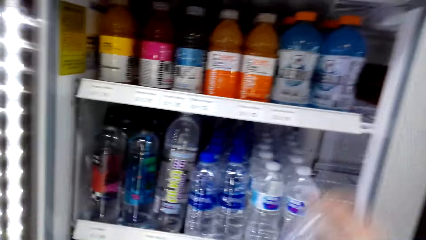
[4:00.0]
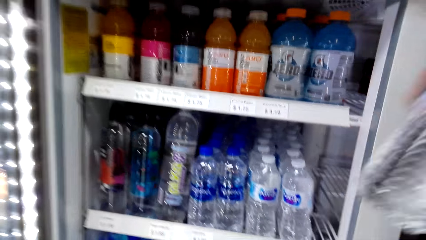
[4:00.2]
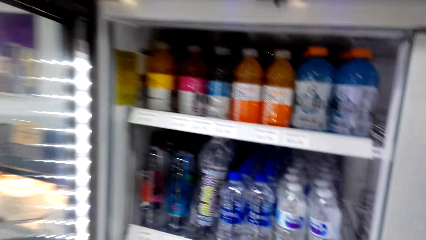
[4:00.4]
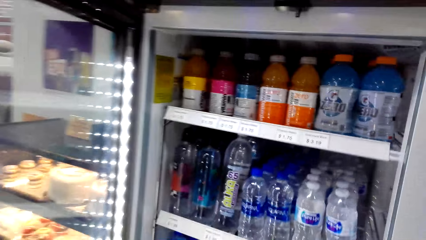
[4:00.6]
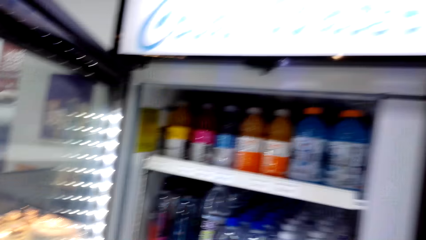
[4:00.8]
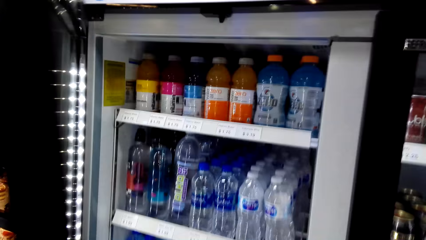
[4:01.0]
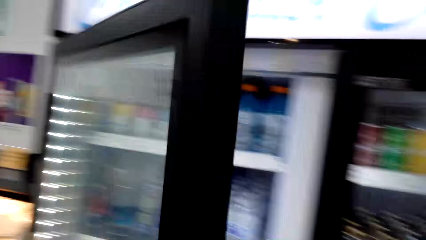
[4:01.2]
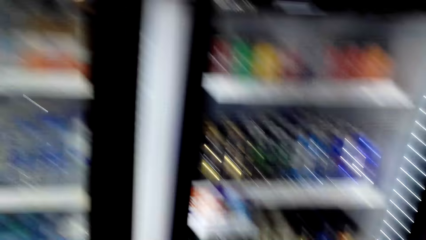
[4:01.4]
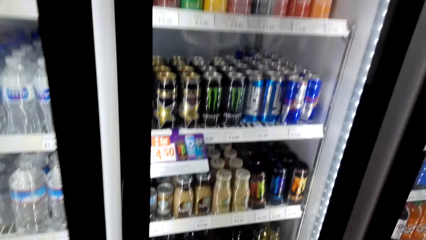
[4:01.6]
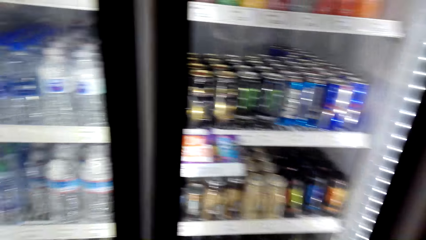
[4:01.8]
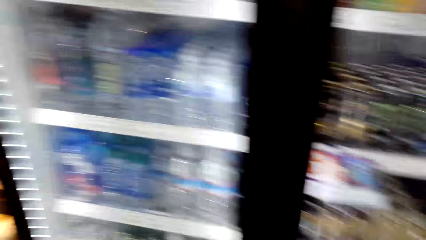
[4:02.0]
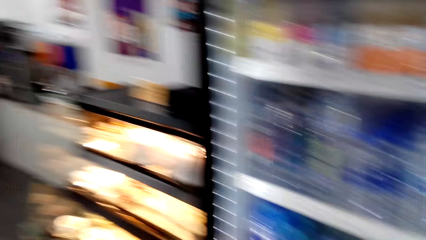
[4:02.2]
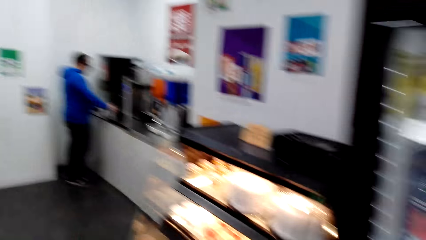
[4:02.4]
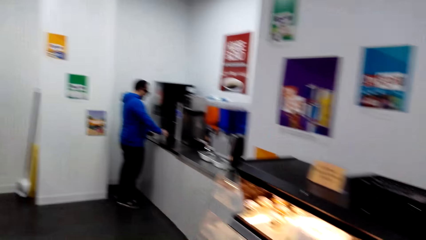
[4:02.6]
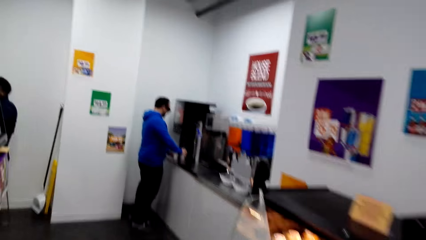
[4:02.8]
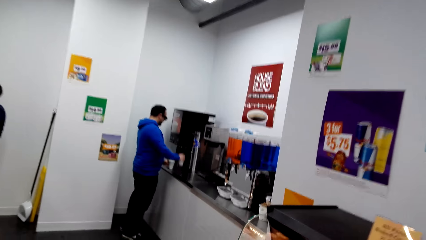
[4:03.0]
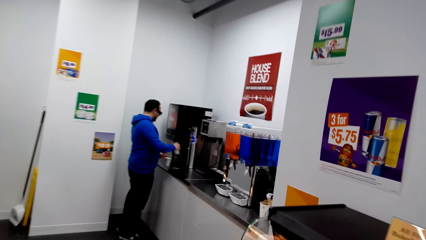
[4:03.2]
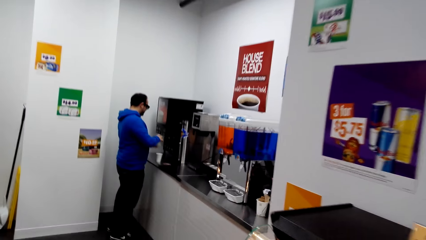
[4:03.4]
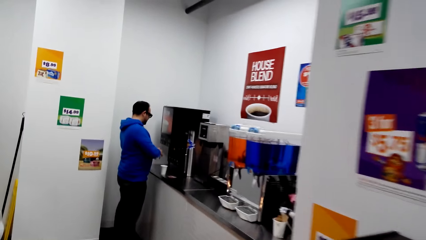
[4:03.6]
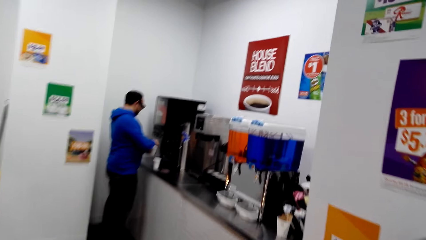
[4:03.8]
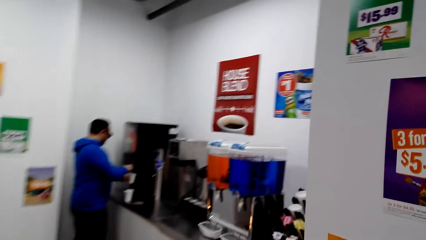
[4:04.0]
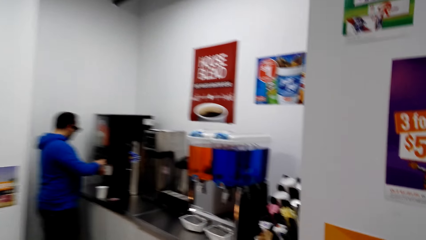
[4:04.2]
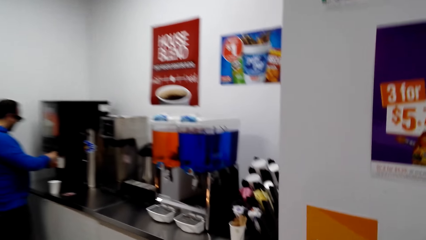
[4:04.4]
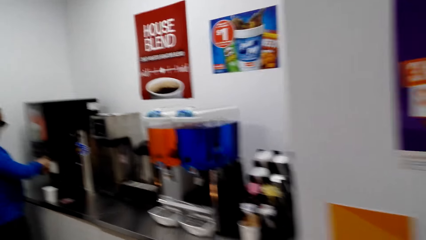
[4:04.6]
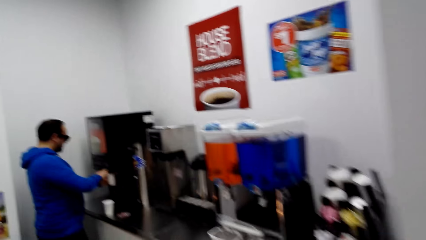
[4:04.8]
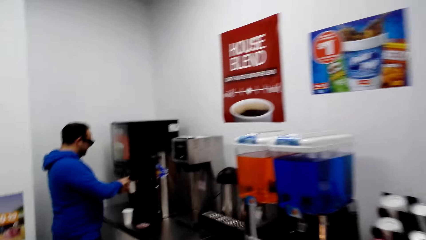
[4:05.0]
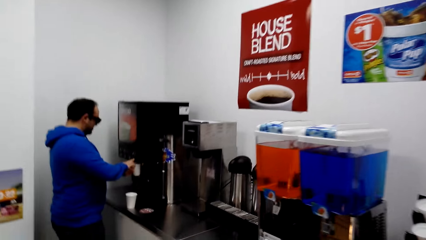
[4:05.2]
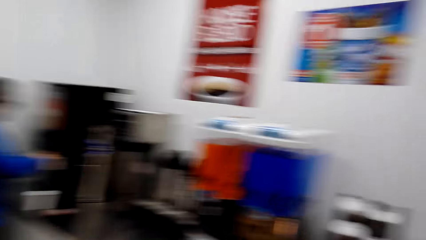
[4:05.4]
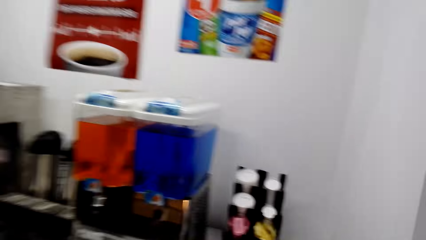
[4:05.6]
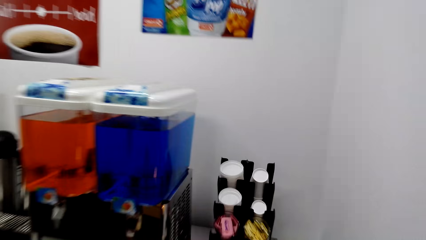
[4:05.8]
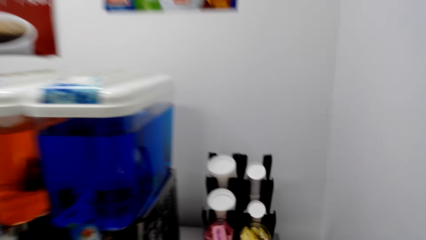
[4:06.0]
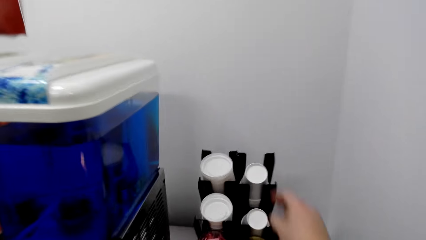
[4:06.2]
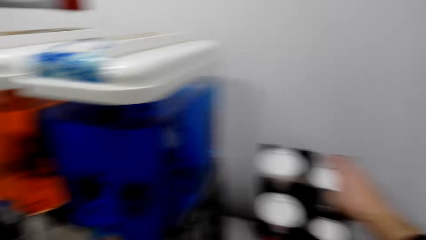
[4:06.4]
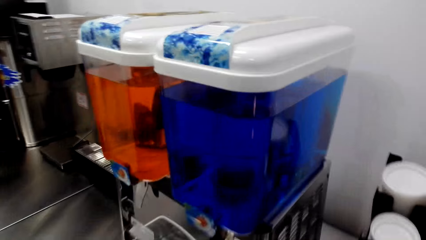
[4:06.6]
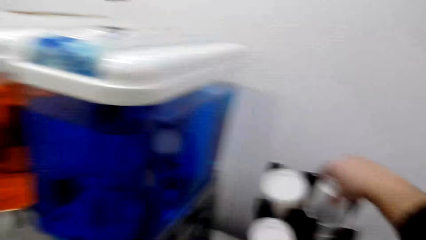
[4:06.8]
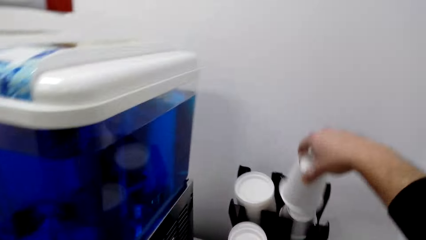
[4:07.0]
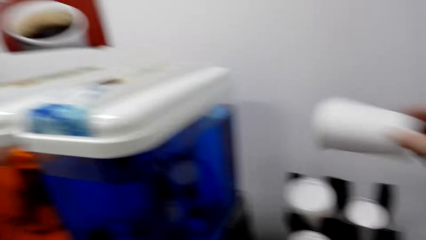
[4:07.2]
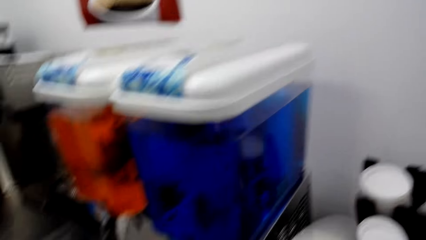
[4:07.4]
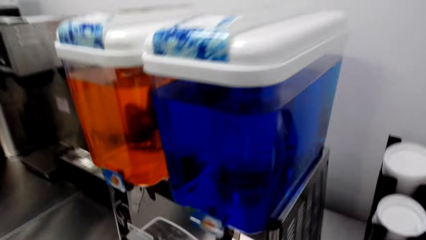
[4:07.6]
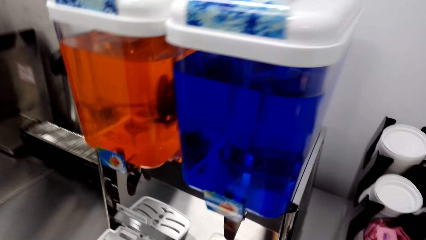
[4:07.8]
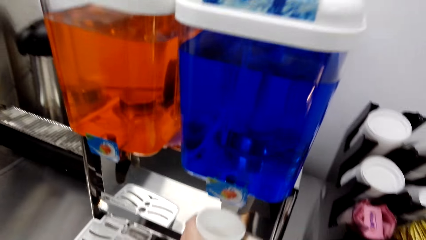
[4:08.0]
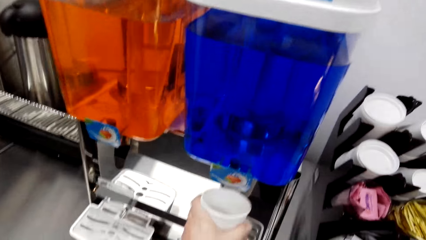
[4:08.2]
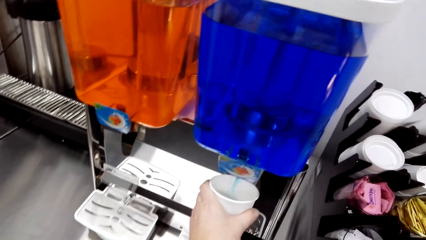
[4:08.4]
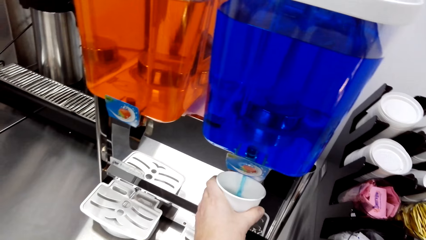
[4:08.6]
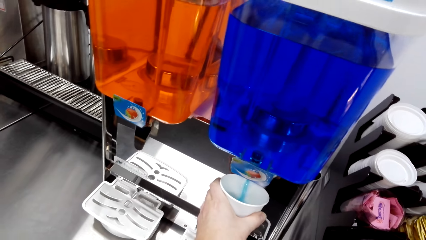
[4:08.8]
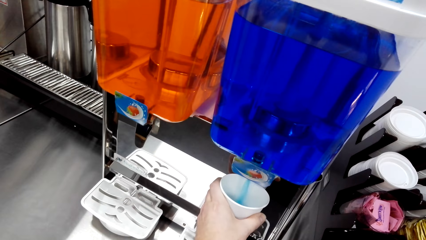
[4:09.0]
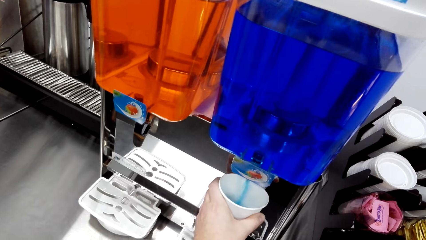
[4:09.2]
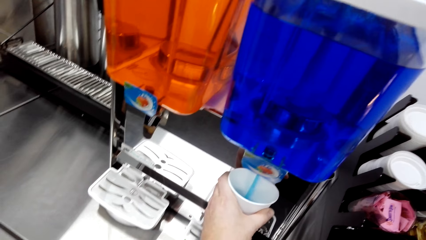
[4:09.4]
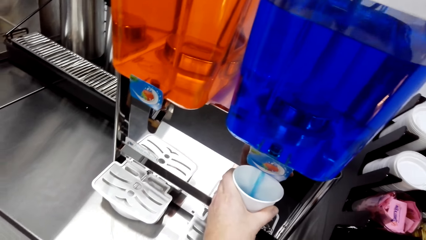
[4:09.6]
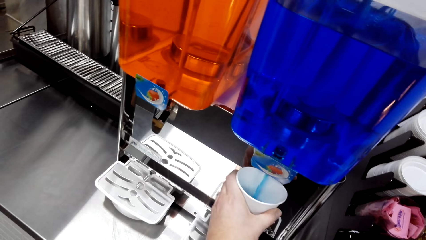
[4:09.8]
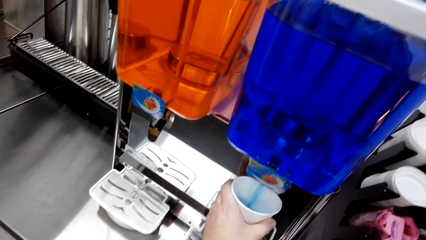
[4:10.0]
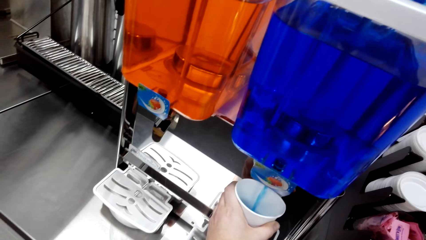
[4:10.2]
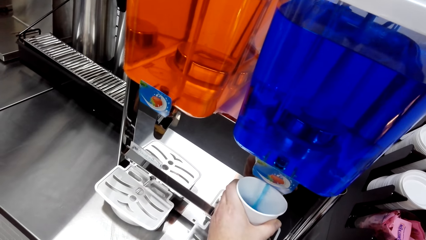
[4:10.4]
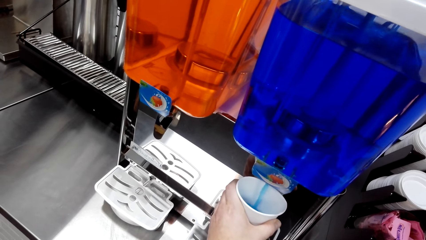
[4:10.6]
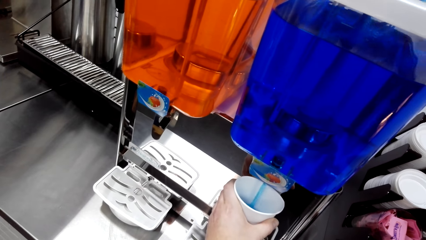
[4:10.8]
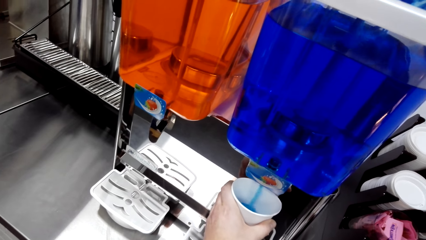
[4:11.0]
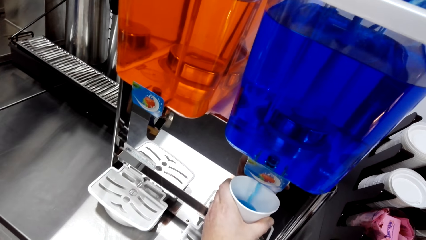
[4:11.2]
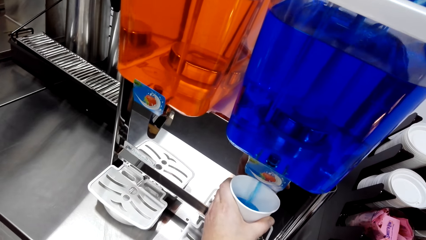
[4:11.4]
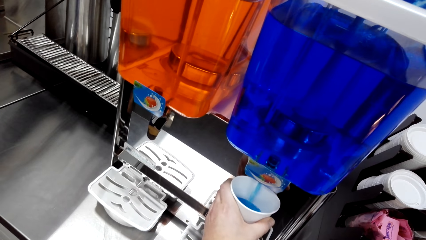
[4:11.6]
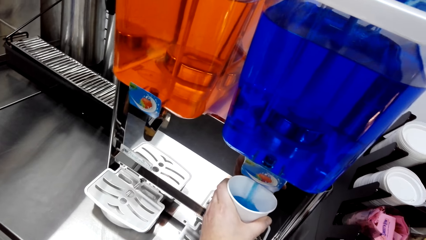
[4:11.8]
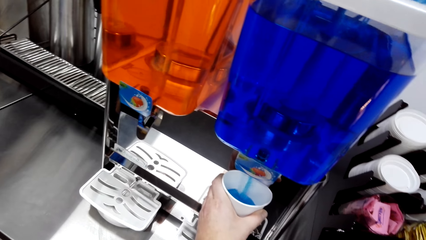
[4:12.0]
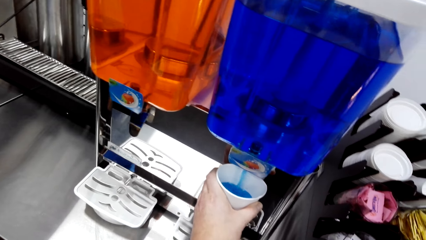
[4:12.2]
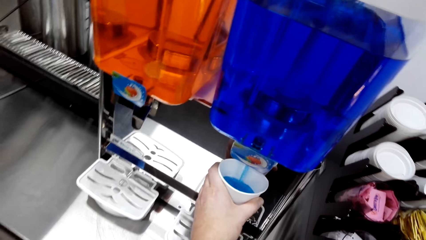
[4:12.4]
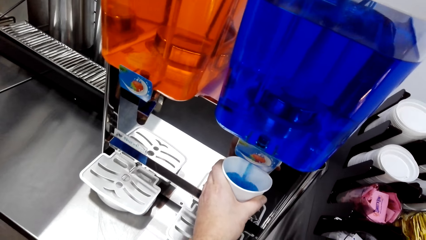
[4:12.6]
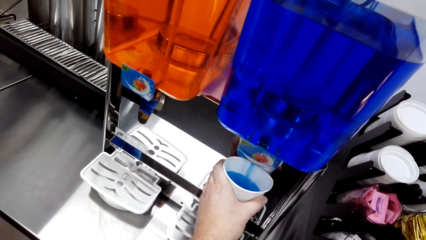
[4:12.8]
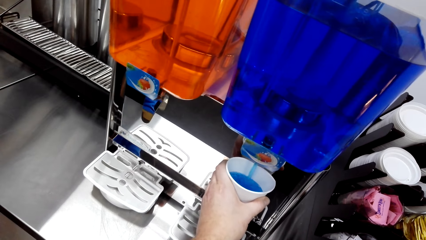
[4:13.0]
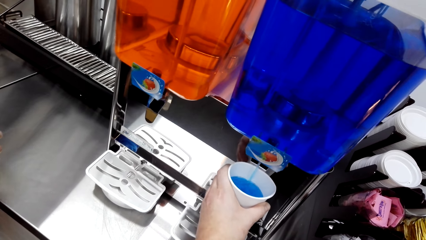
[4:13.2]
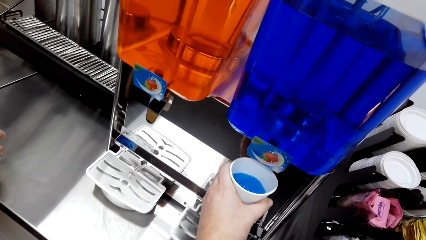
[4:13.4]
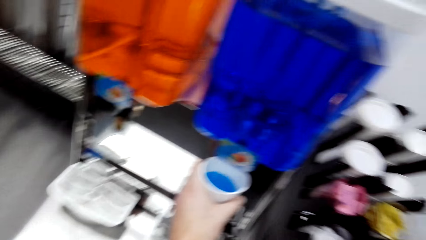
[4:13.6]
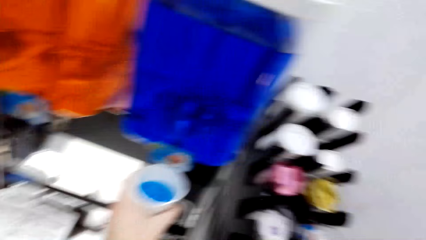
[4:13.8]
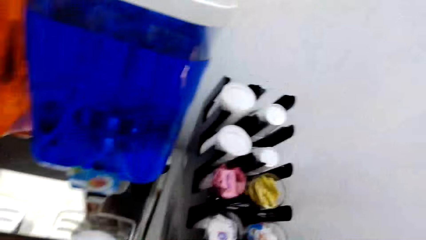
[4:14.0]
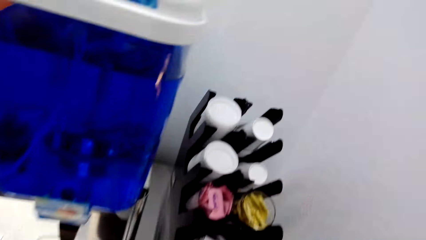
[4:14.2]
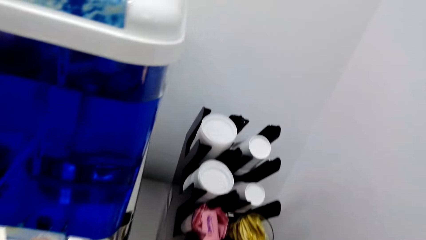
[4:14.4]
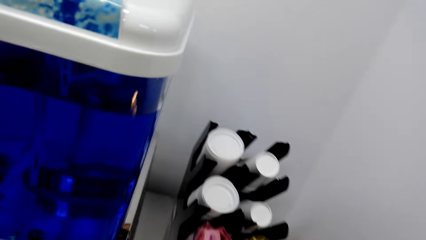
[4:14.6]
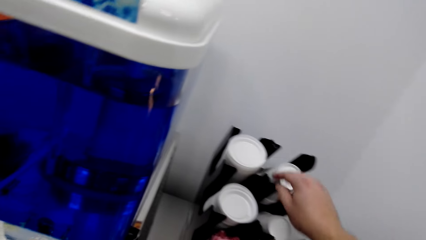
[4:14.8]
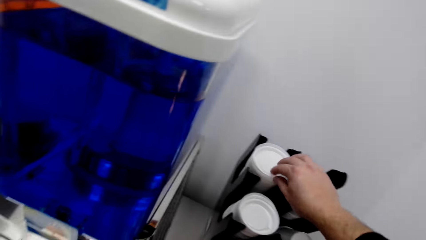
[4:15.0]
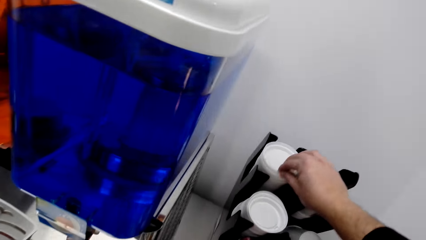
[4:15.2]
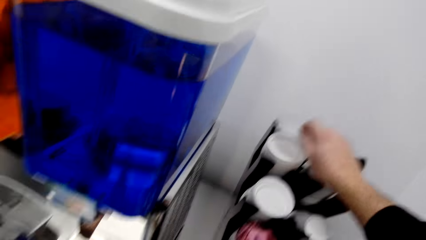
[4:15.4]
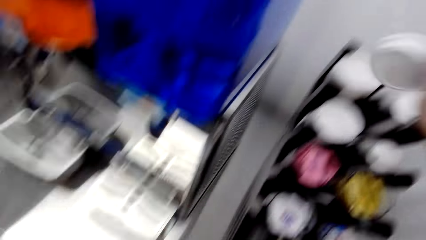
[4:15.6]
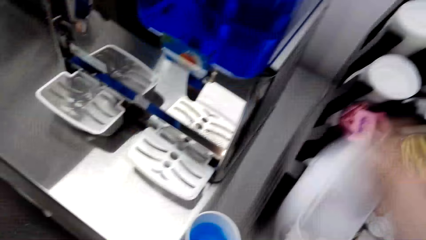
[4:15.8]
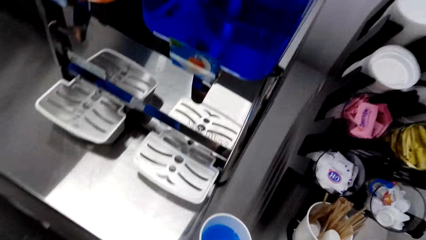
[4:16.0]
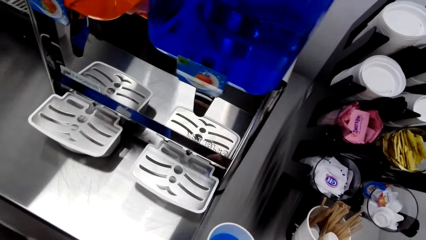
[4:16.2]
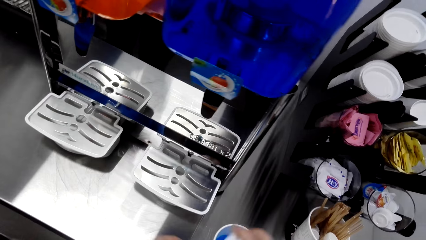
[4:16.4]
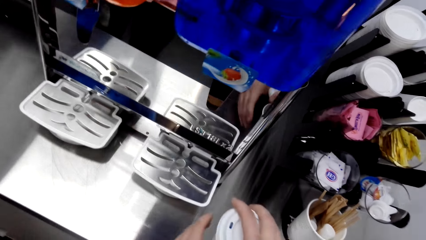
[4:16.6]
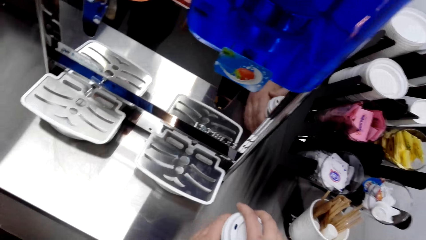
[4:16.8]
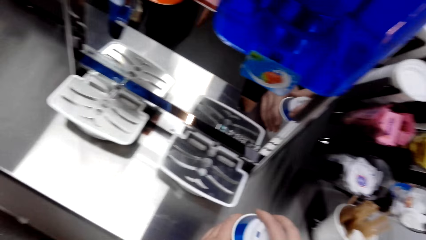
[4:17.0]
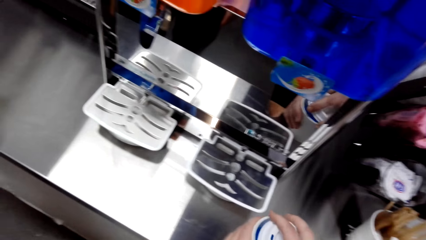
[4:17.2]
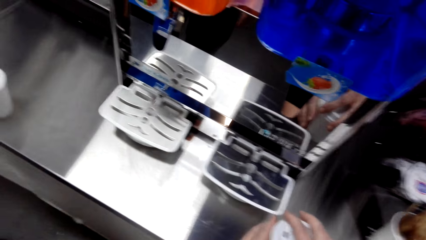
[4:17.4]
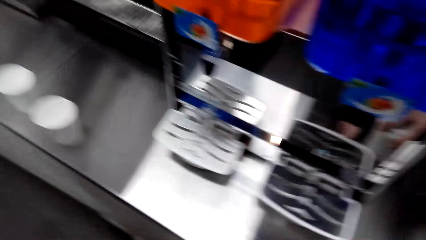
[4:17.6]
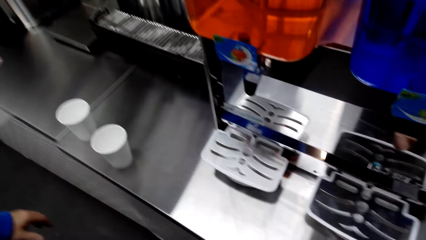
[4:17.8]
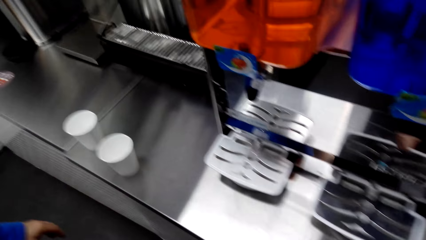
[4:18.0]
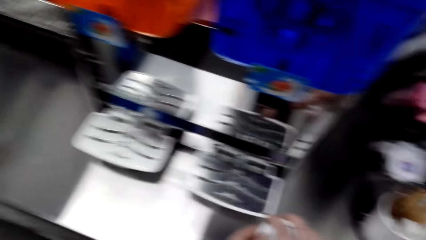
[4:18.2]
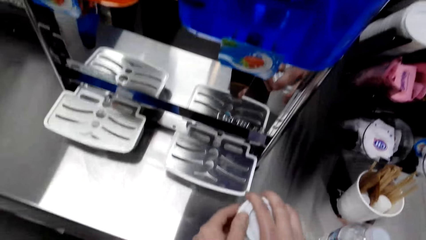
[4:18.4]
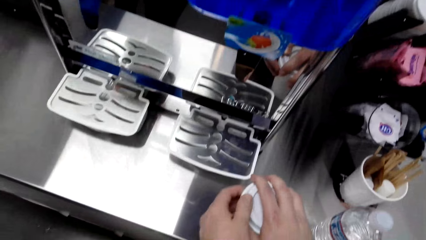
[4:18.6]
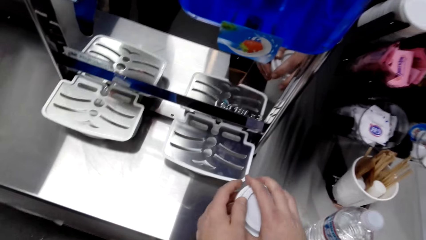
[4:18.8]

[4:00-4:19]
The camera wearer picks water from the fridge. They close the fridge. They move around. A man fetches a beverage. The camera wearer picks a tumbler cup. They fetch a drink. They put juice in the cup. They pick the cup. They pick the lid cover. They hold the cup. They cover the cup with the lid.
